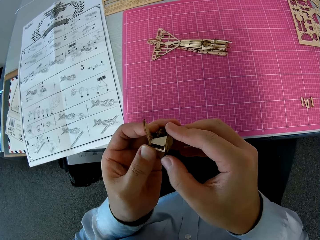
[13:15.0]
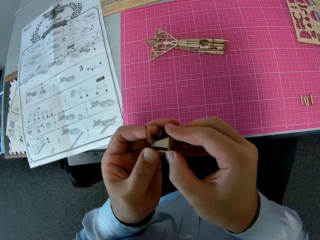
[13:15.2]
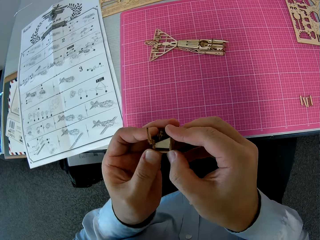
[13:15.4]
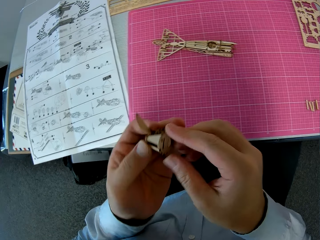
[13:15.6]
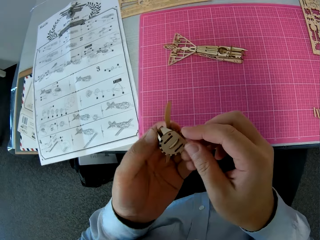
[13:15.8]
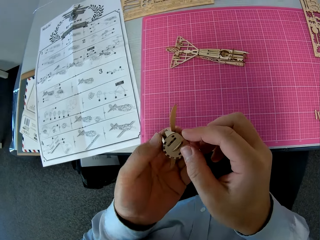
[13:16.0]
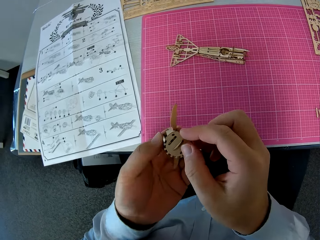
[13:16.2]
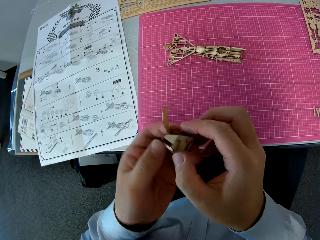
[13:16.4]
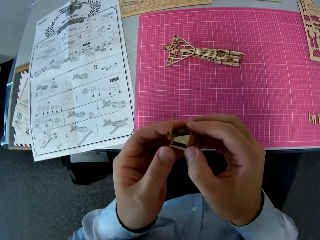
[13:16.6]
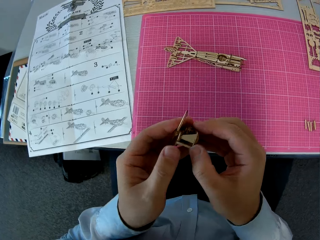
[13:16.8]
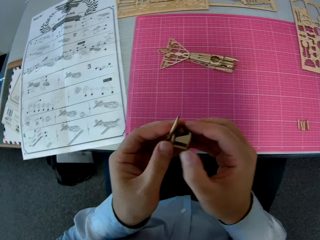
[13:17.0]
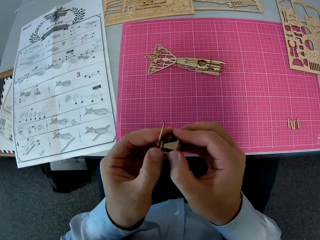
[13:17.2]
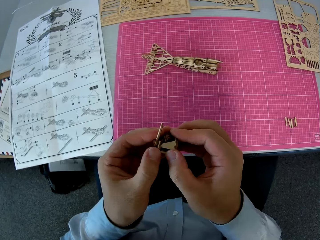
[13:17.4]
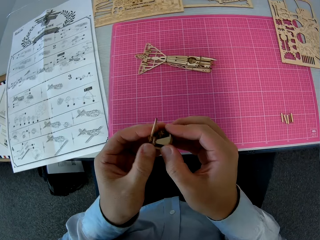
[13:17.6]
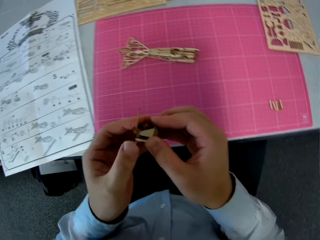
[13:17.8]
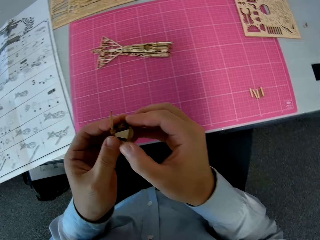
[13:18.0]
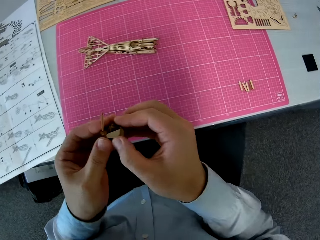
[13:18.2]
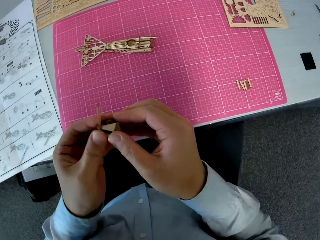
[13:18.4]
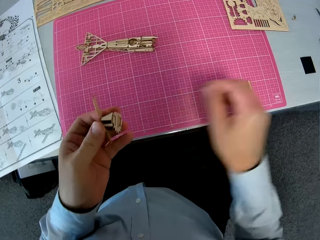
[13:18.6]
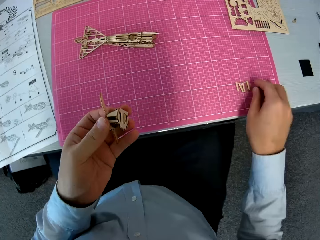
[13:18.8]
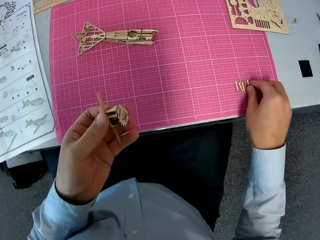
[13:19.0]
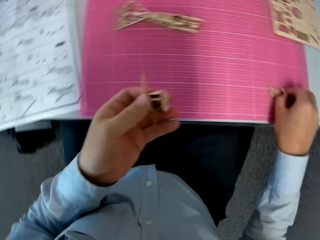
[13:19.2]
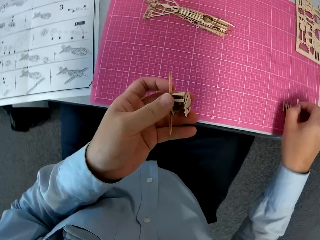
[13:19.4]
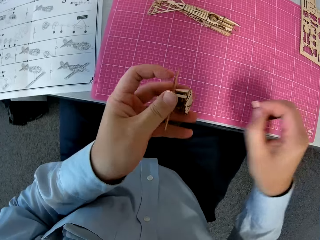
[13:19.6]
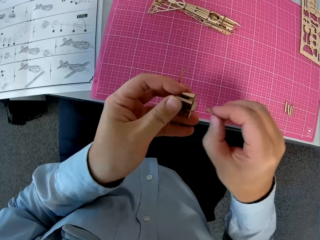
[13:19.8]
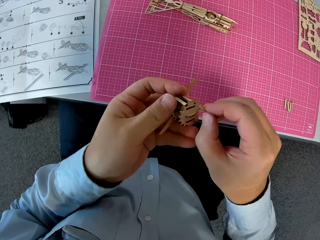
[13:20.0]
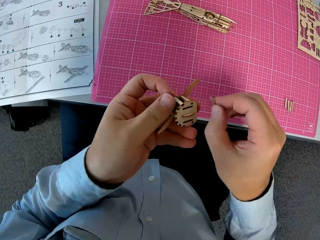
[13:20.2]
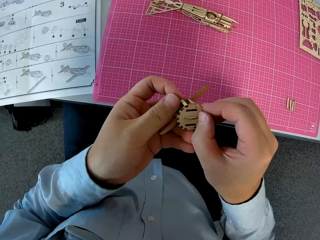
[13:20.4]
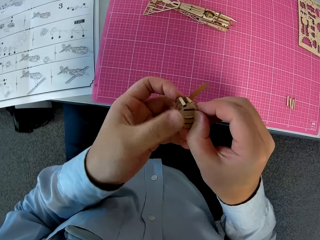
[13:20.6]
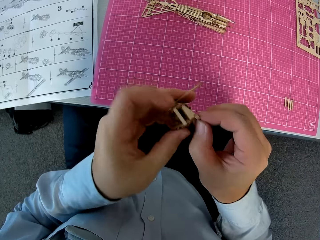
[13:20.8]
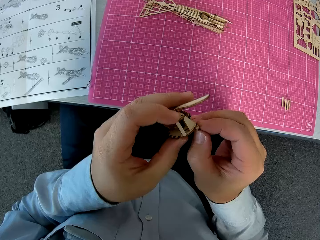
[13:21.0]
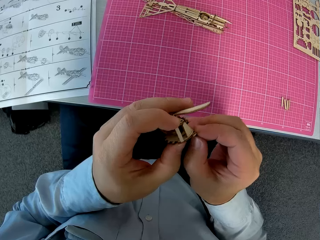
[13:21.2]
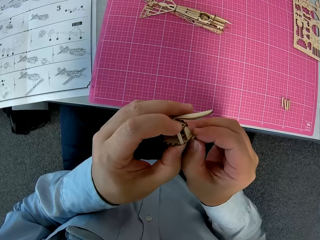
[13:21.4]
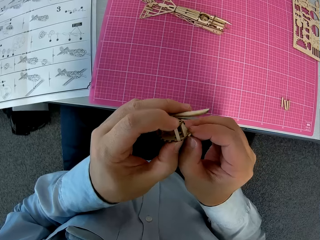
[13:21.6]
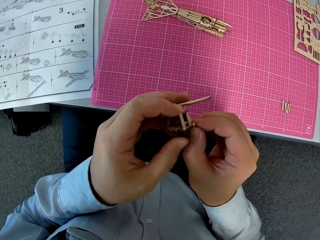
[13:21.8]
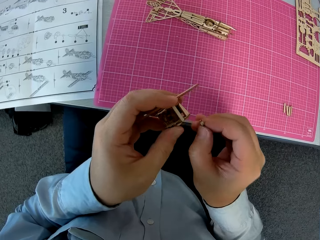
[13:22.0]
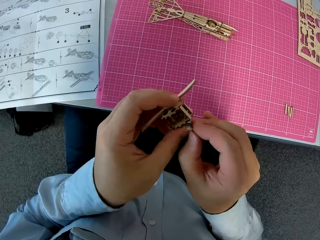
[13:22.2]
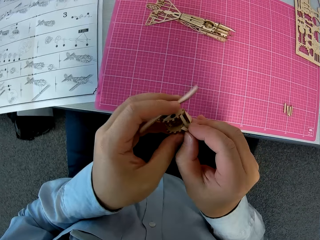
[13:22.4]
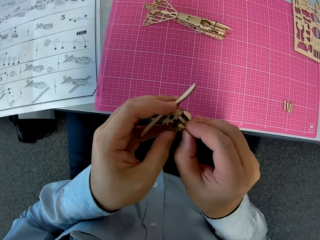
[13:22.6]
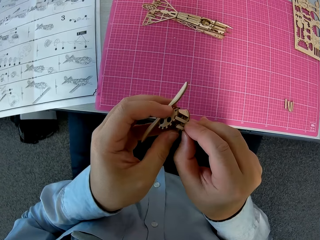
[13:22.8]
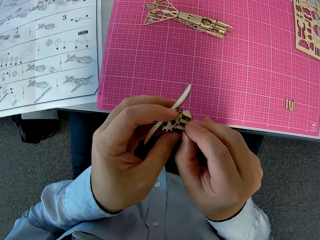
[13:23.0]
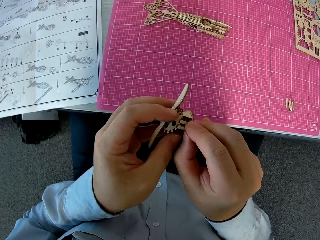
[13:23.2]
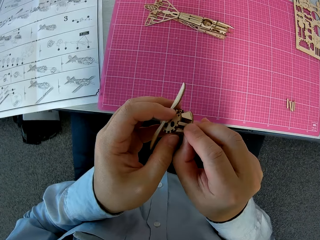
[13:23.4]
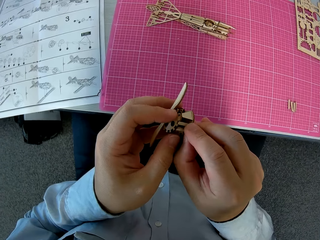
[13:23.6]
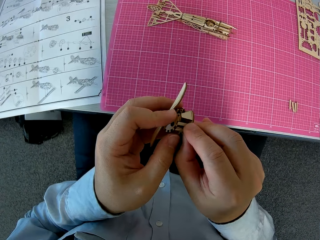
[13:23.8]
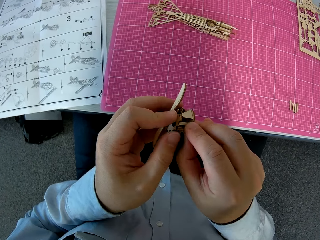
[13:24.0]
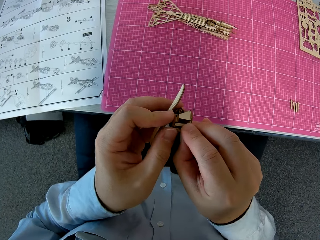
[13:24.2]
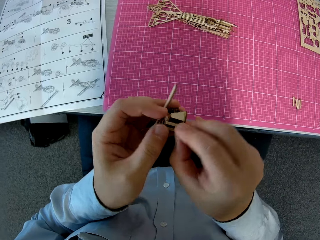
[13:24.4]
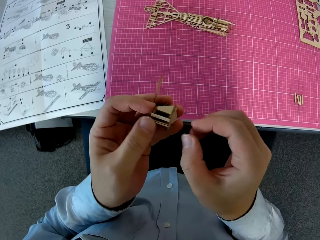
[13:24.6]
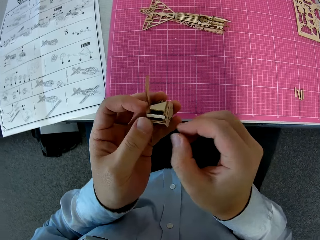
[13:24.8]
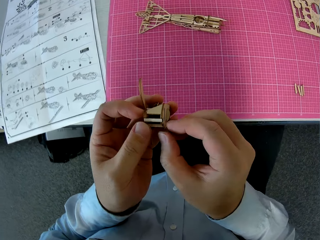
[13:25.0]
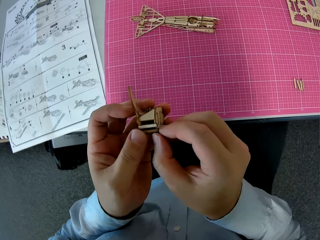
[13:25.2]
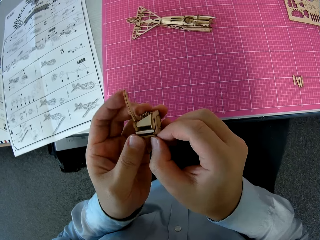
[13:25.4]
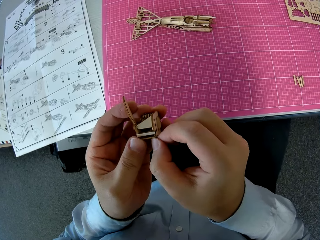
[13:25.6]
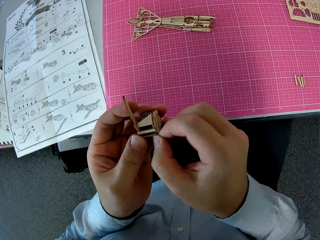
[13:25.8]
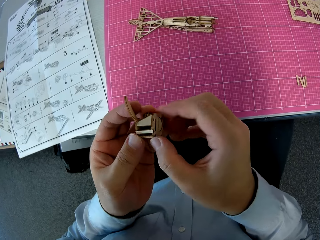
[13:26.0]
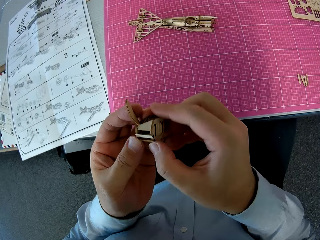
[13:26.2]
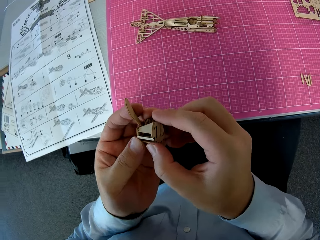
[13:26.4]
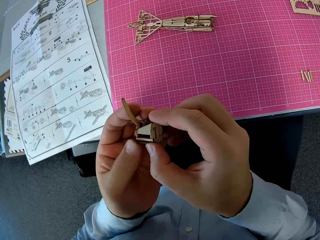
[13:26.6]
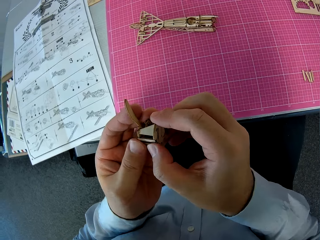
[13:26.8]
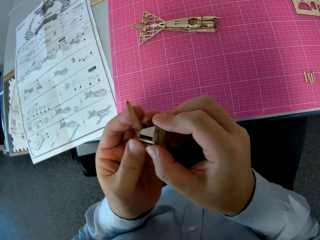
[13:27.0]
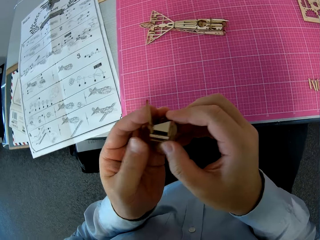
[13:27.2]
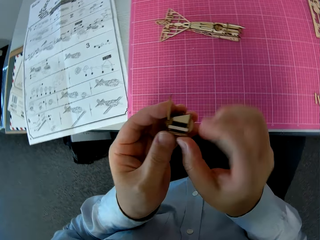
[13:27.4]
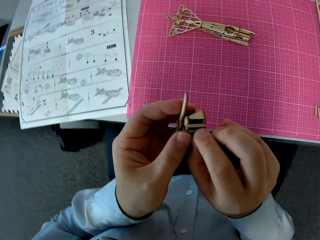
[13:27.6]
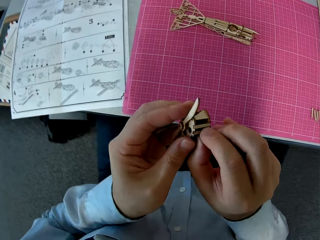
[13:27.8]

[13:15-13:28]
The camera wearer picks up a wooden piece from the cutting sheet. They attach the wooden piece to the attached wooden pieces.

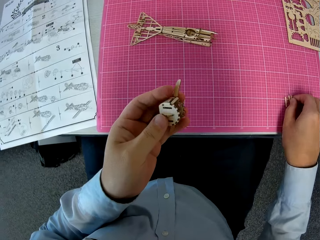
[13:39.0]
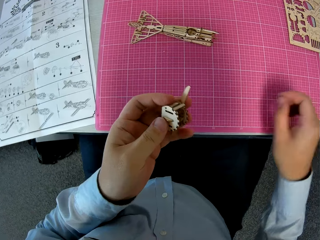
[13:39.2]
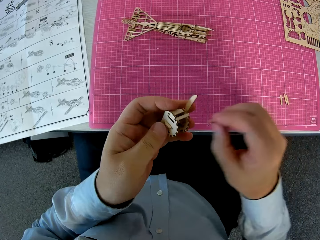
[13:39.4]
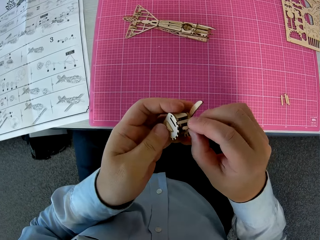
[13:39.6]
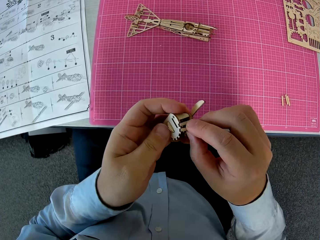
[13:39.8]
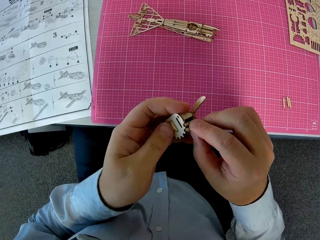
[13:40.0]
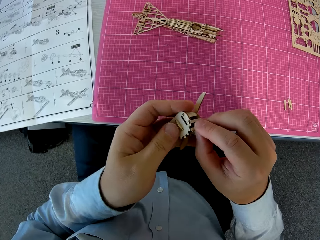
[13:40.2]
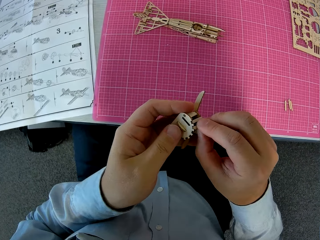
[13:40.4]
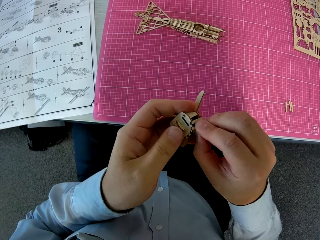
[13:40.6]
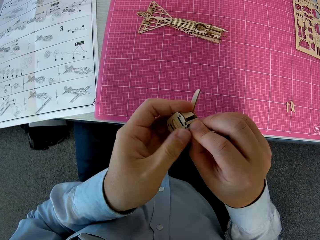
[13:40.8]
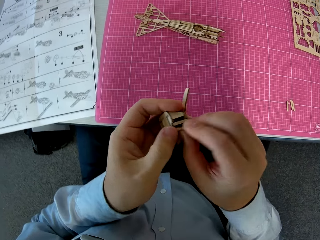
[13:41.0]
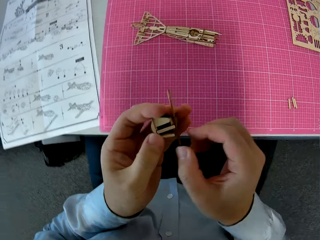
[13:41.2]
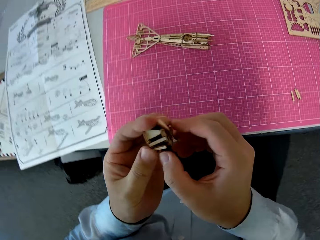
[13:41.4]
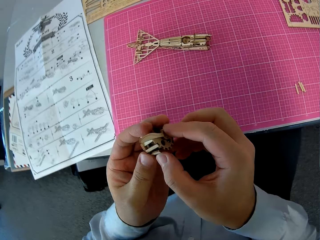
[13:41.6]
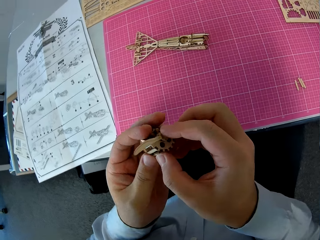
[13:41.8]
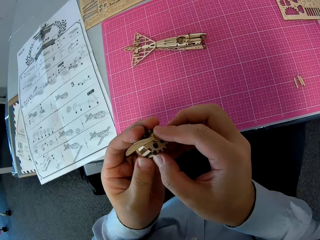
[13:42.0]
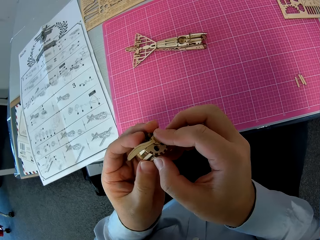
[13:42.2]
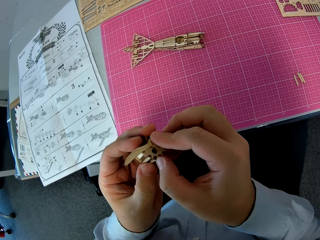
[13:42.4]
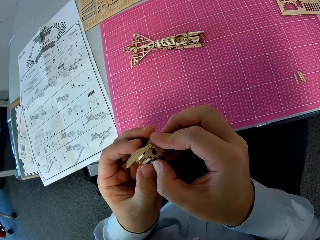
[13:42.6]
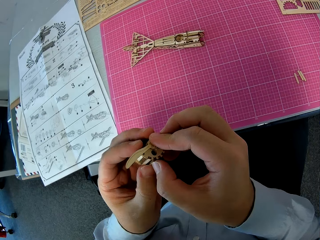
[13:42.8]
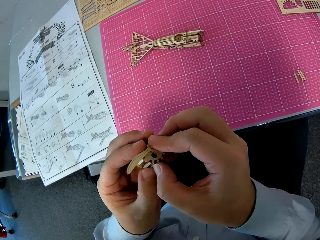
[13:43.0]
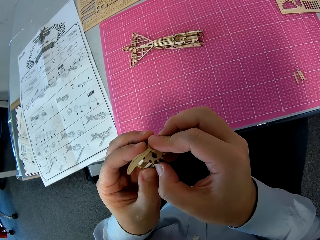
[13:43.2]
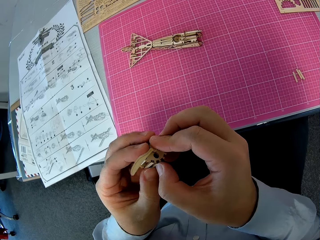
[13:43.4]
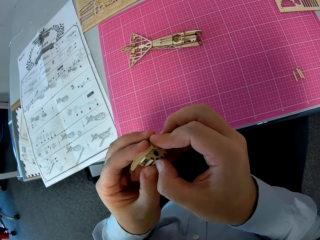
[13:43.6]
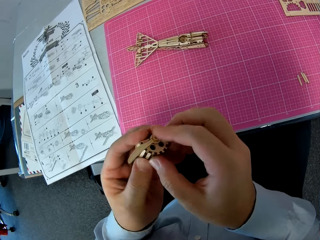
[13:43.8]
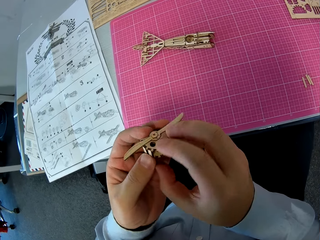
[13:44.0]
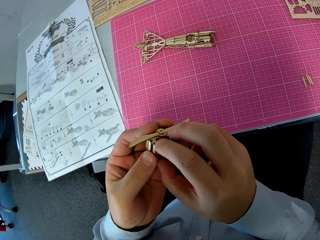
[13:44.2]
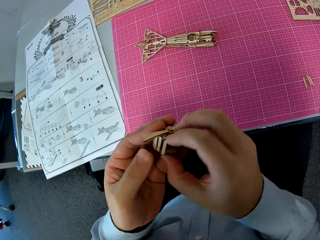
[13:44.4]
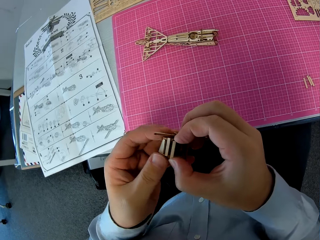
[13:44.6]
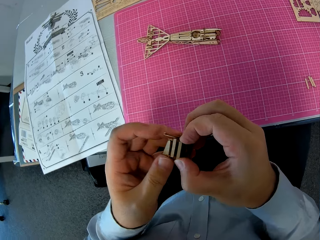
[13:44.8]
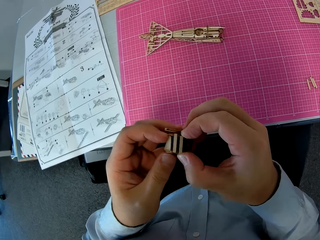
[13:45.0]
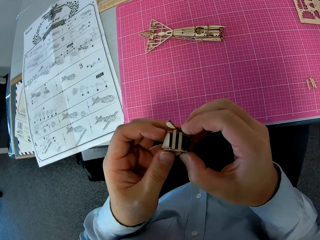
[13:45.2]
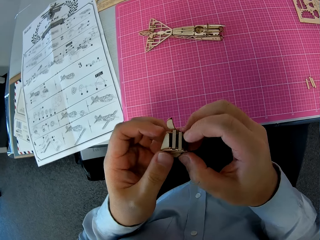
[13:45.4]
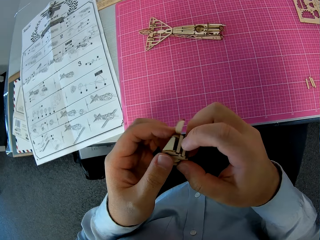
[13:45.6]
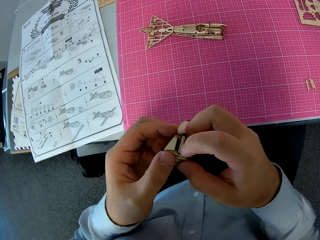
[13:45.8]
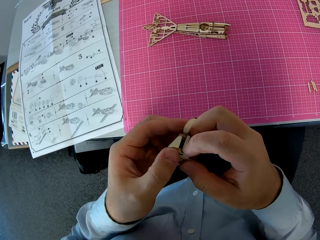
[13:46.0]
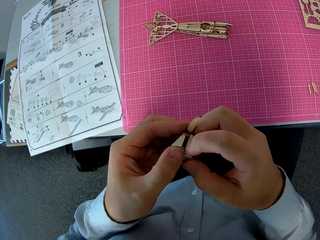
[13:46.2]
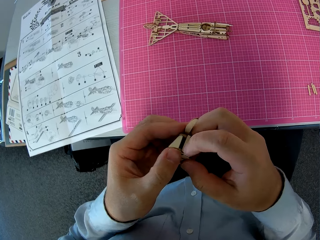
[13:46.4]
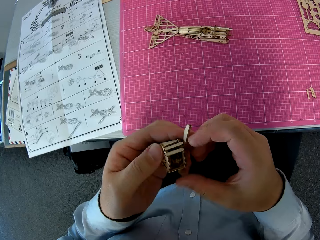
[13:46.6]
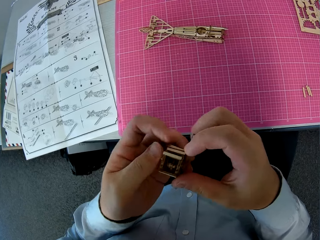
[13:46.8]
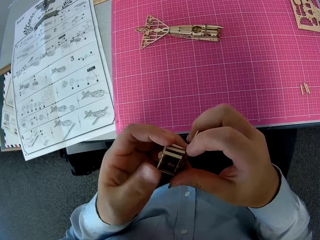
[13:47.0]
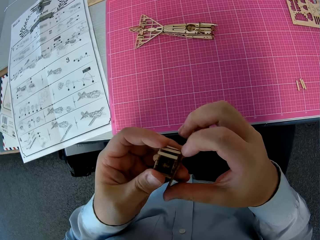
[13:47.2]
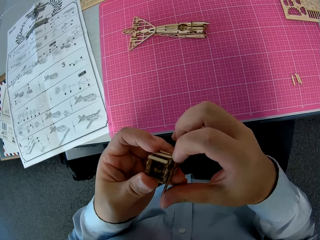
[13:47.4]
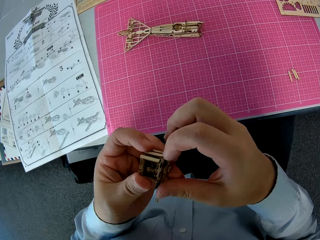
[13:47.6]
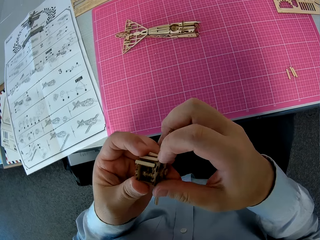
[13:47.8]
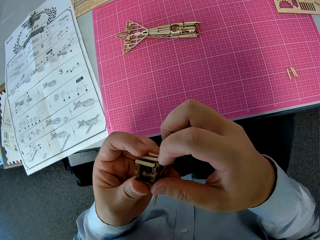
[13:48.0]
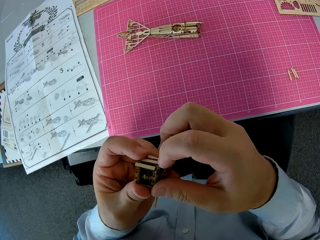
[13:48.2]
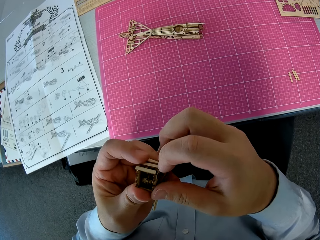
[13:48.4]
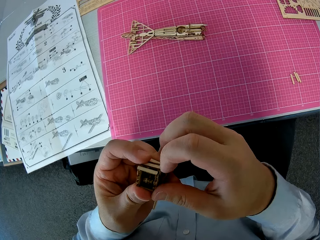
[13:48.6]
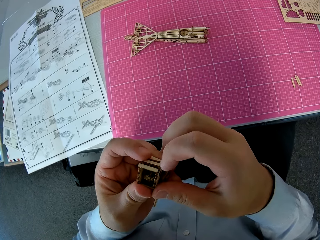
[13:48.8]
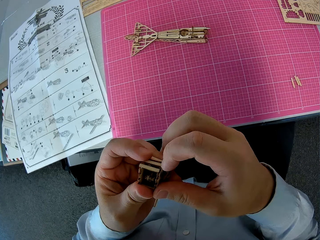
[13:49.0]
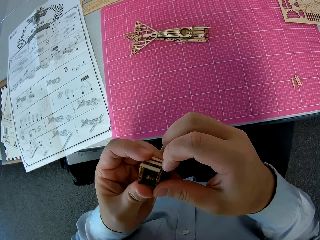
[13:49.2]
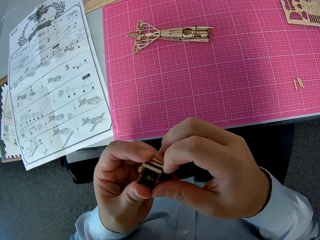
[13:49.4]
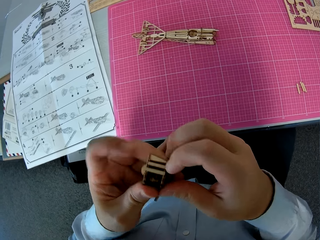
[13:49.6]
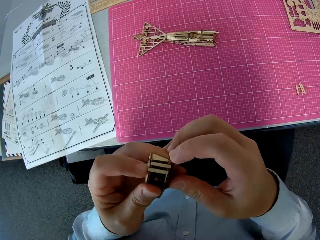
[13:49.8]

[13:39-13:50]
The camera wearer picks up a wooden piece from the cutting sheet. They attach the wooden piece to the attached wooden pieces.
